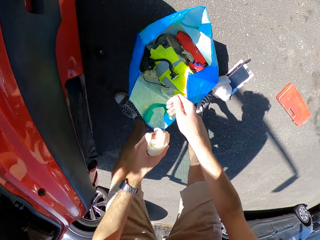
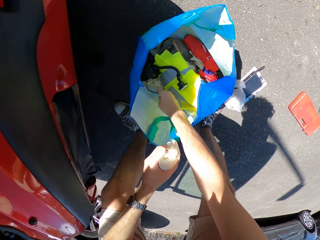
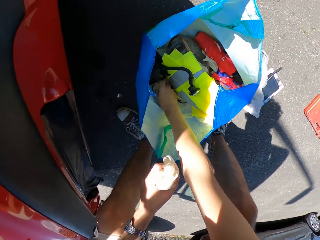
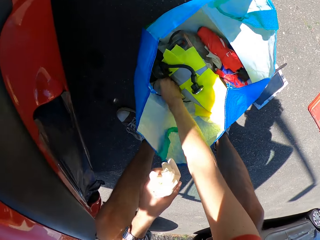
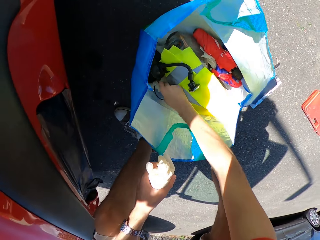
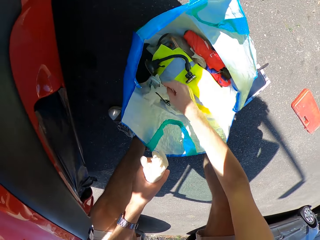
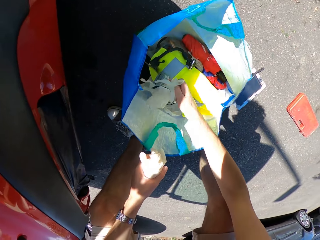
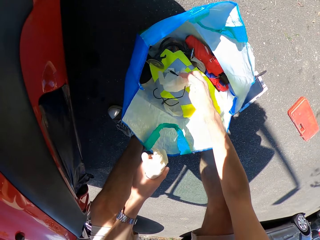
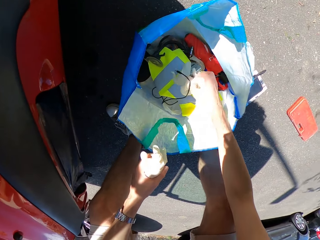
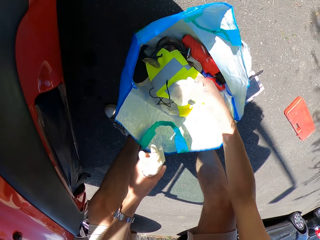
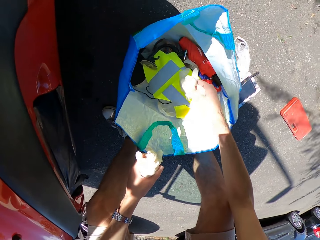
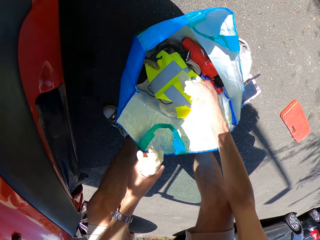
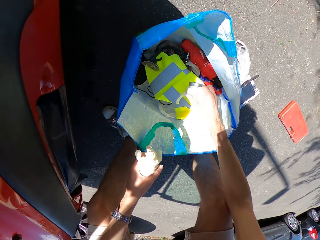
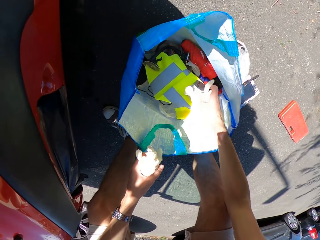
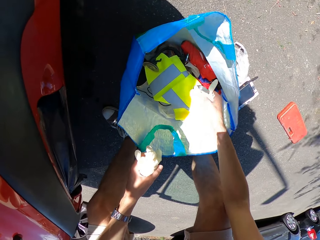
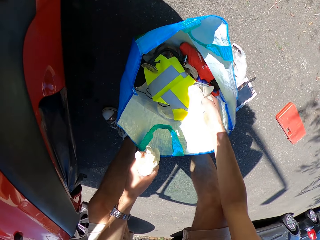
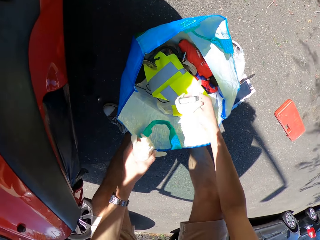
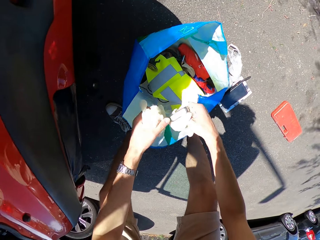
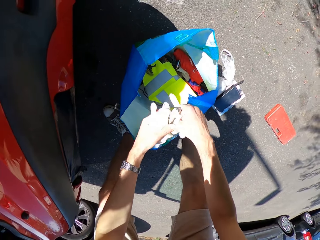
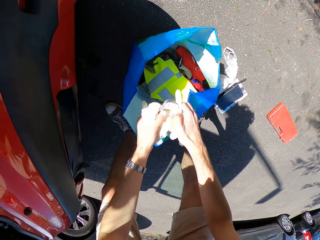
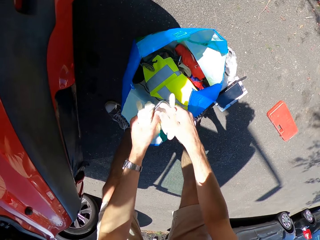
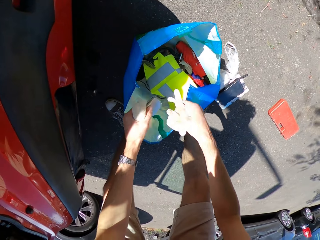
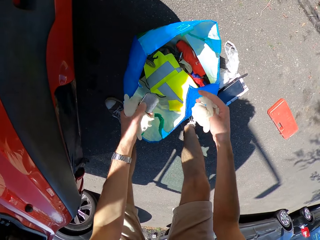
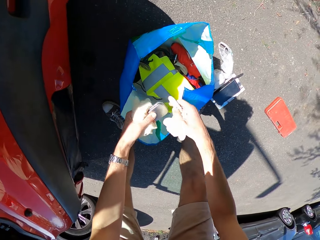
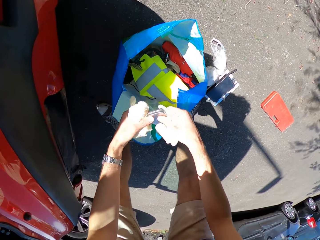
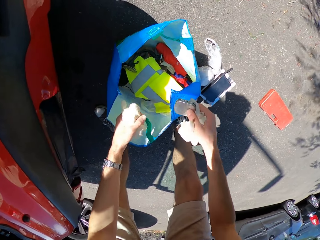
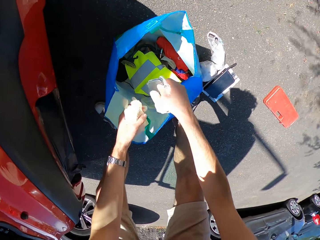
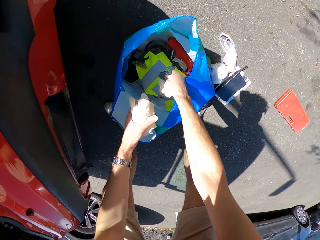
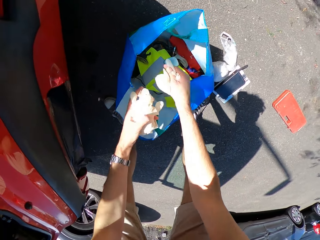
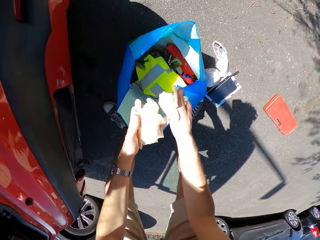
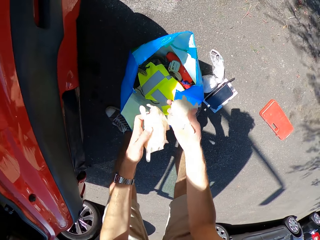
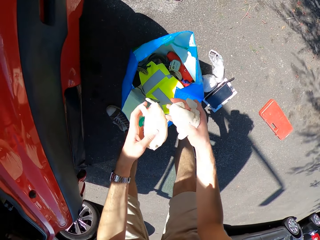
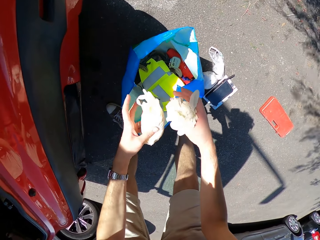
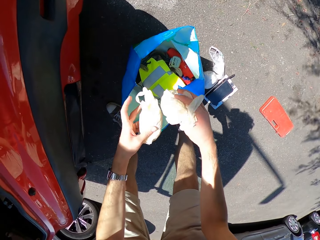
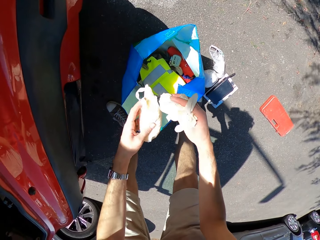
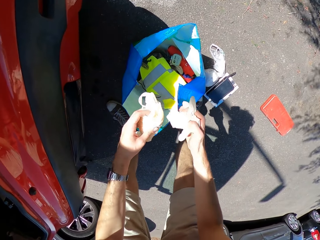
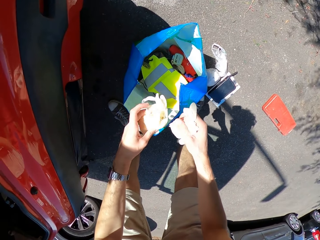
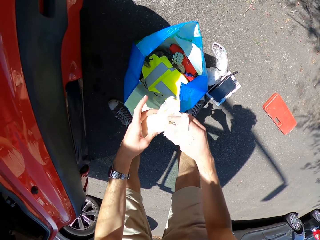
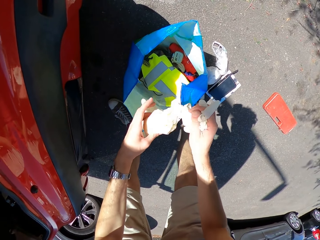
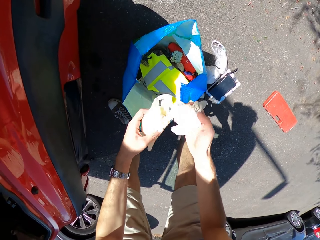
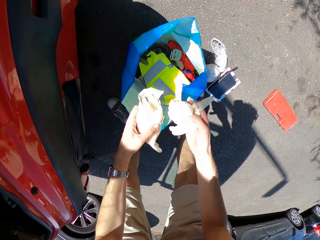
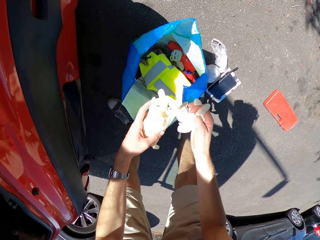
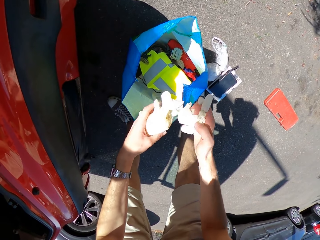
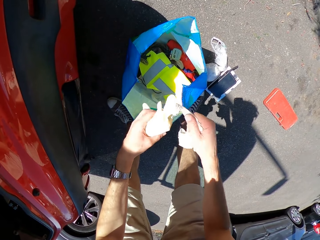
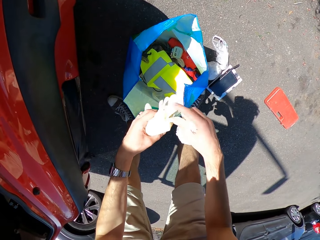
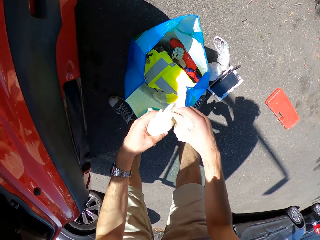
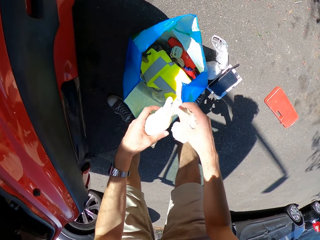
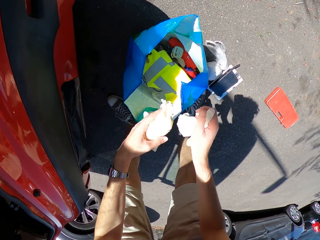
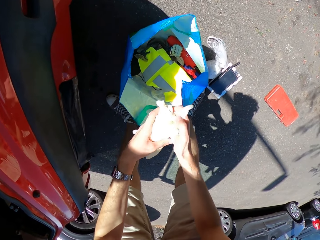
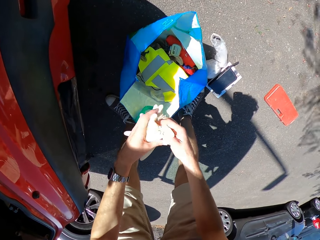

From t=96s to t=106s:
The camera wearer picks up something. They place something in the shopping bag. They squeeze the gloves.

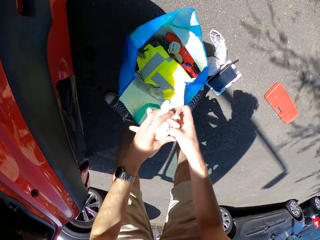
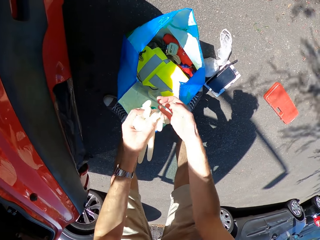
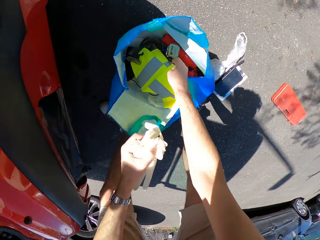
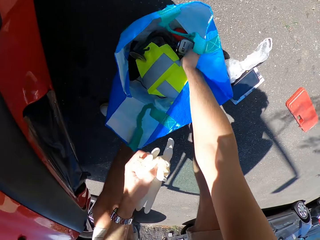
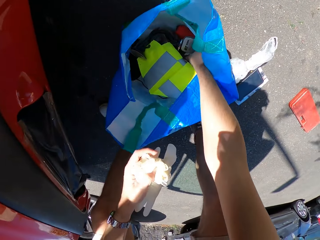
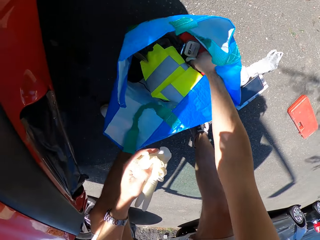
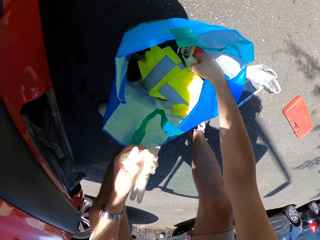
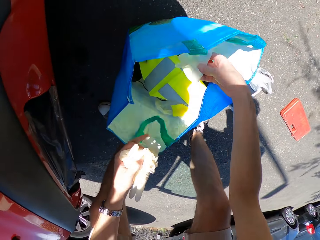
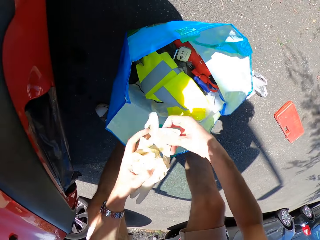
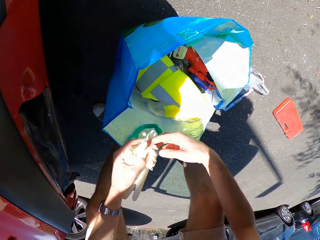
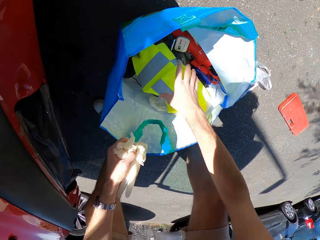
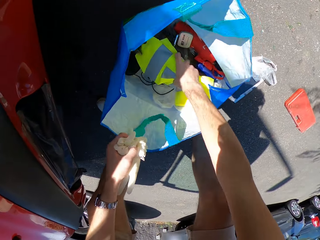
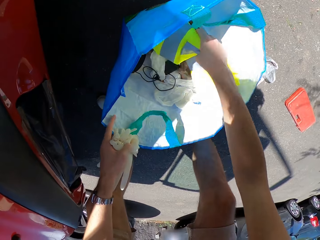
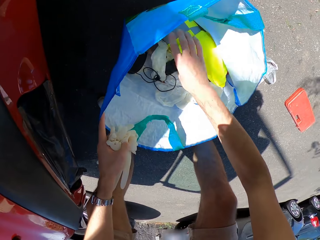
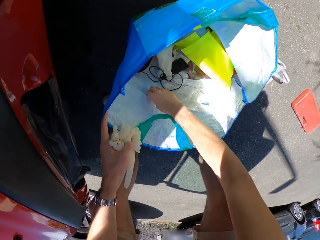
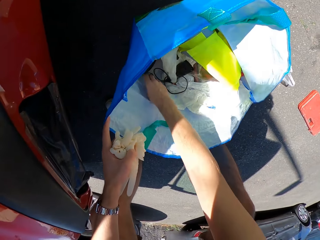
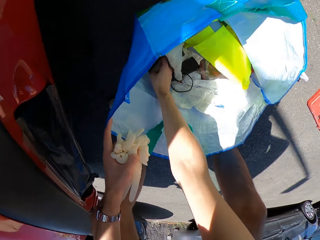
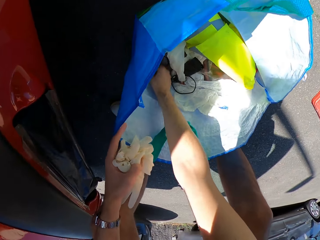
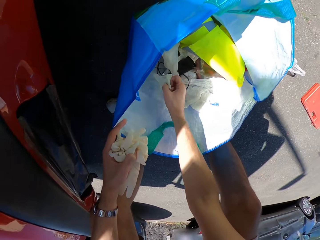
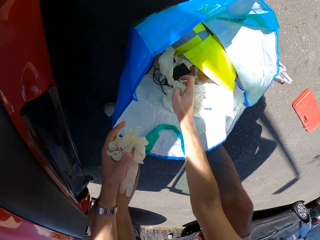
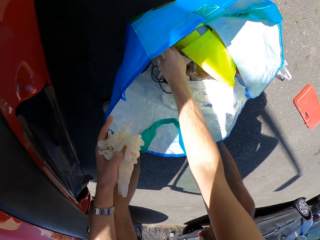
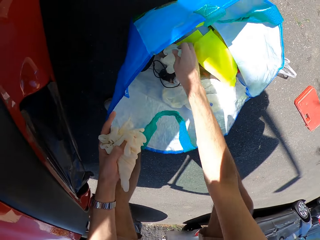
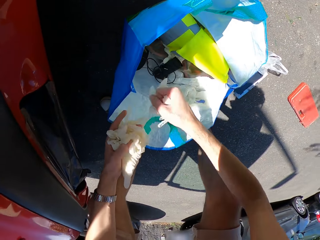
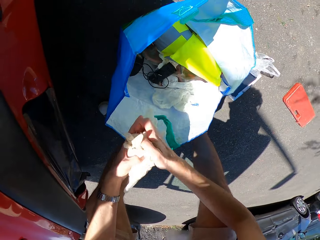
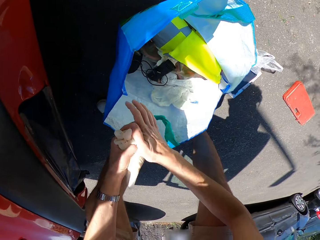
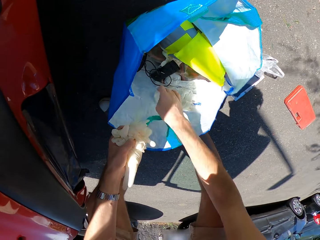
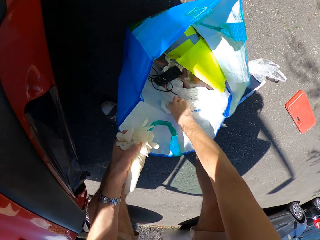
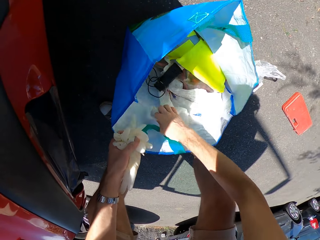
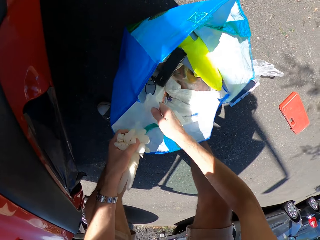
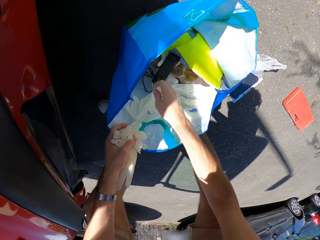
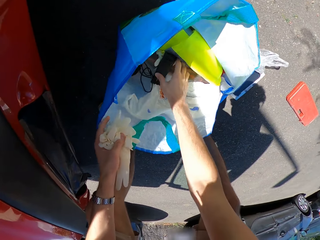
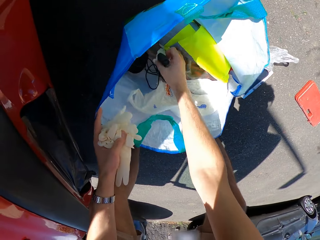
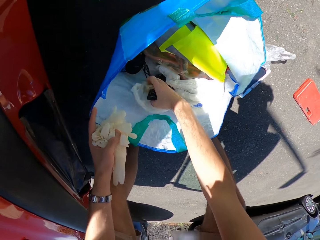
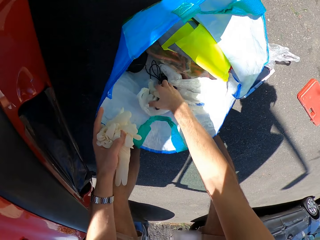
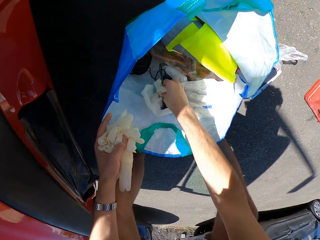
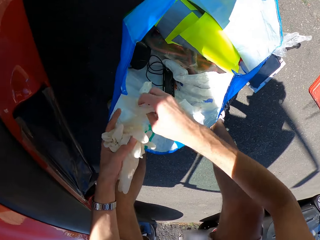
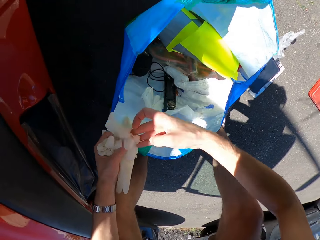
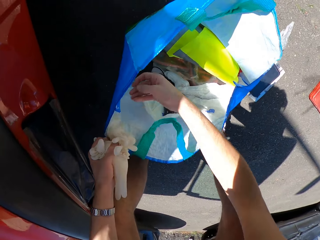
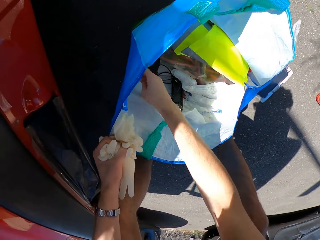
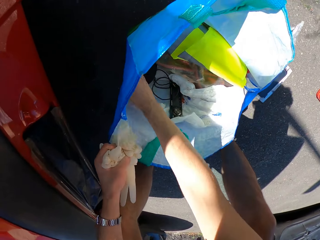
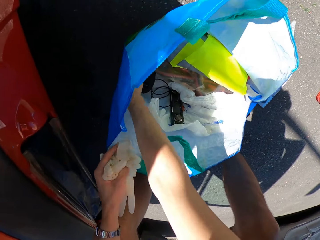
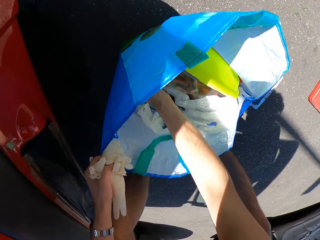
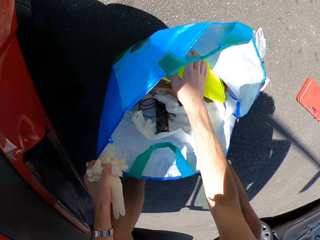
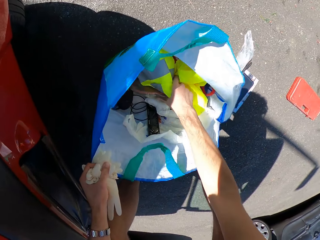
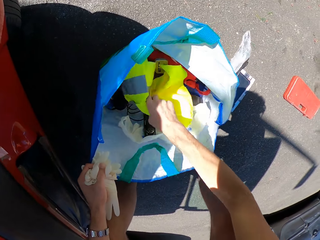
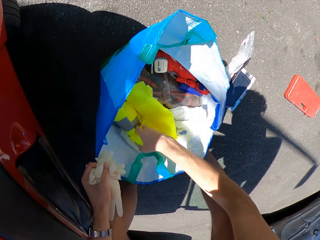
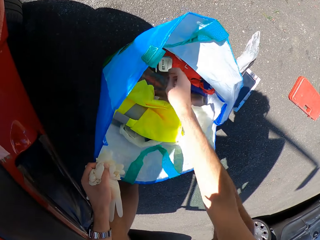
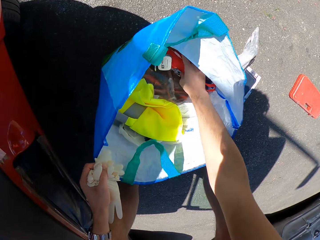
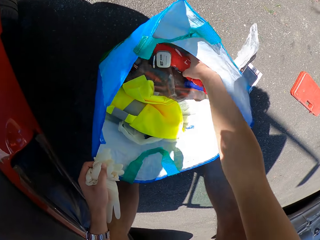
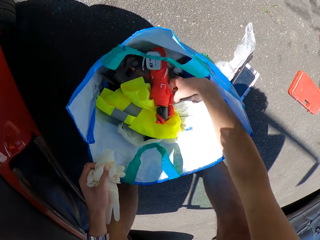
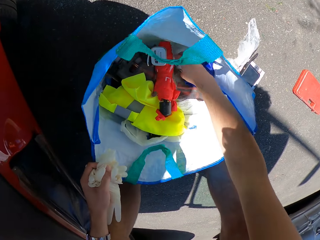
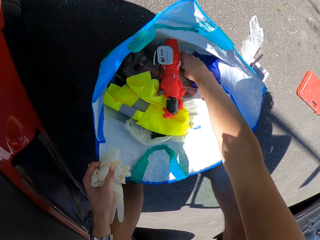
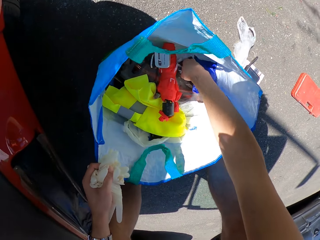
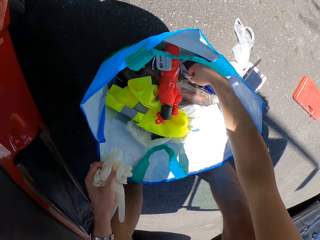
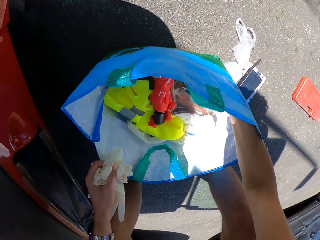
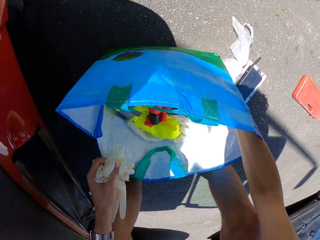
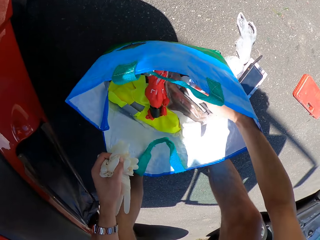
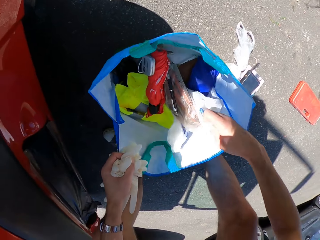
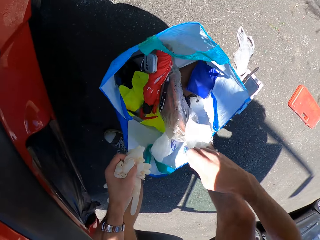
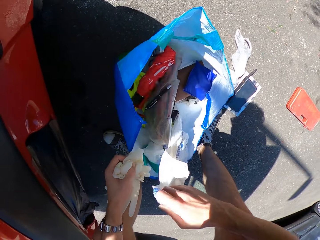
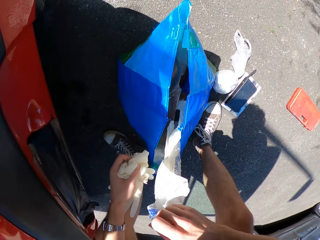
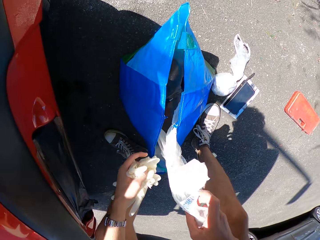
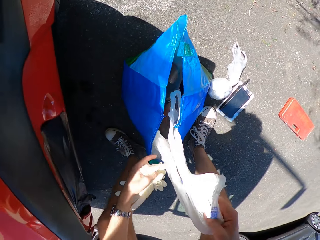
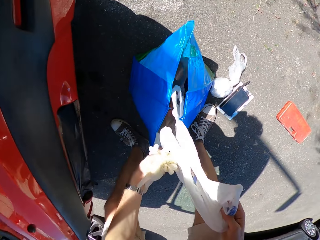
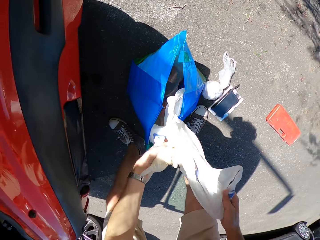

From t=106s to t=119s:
The camera wearer picks up gloves from the shopping bag. They place the gloves on the other hand. They pick up the reflector. They drop the reflector on the shopping bag. They pick up the gloves from the shopping bag. They pick them up again. They place the gloves in one hand. They pick up the gloves from the shopping bag. They pick them up again. They move the reflector in the shopping bag. They move the umbrella. They pick up the shopping bag.
